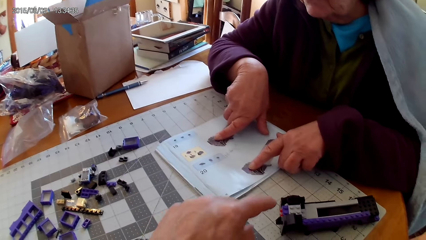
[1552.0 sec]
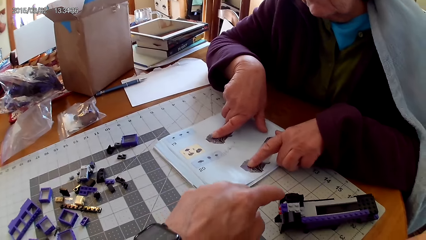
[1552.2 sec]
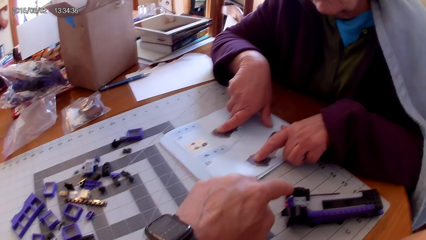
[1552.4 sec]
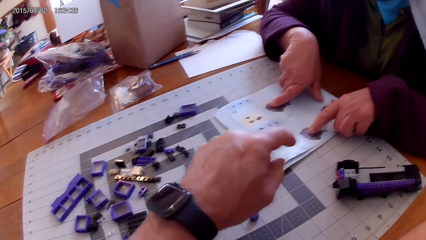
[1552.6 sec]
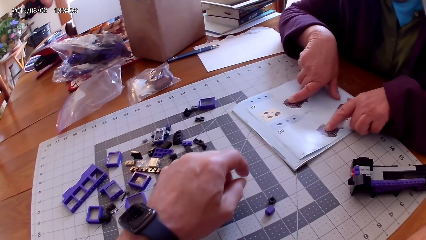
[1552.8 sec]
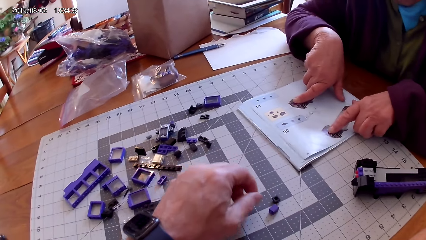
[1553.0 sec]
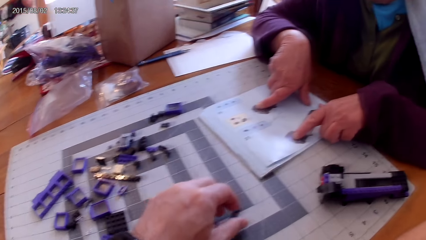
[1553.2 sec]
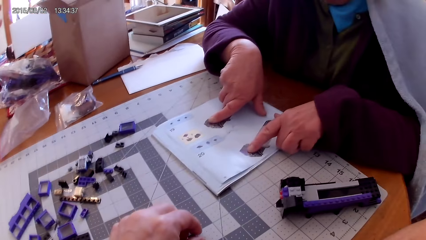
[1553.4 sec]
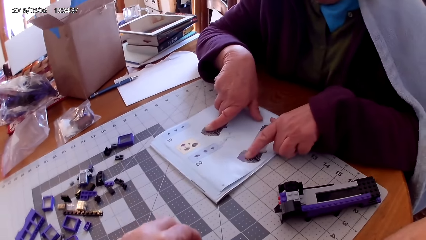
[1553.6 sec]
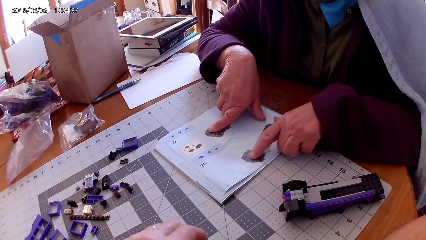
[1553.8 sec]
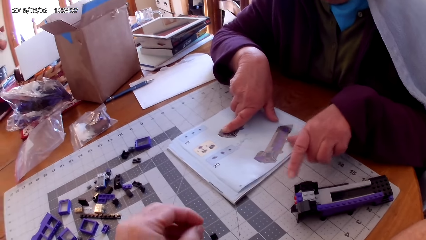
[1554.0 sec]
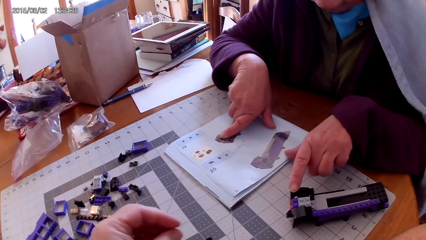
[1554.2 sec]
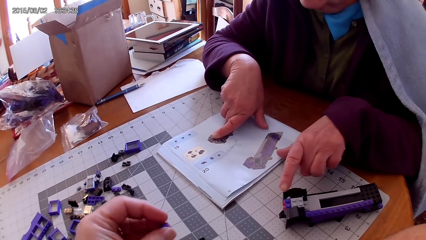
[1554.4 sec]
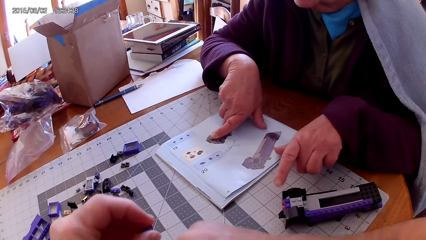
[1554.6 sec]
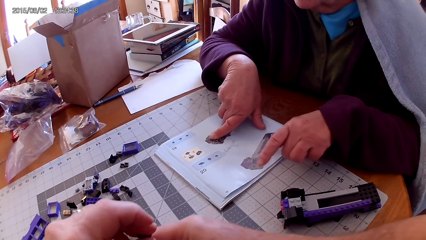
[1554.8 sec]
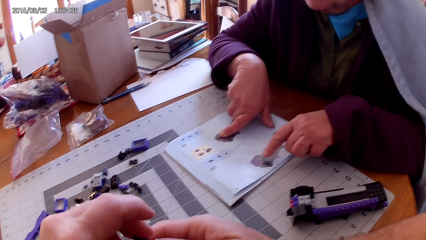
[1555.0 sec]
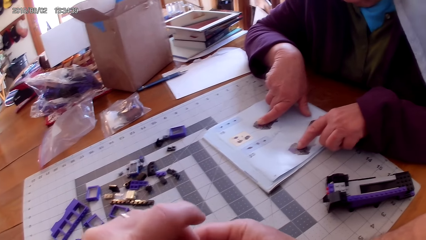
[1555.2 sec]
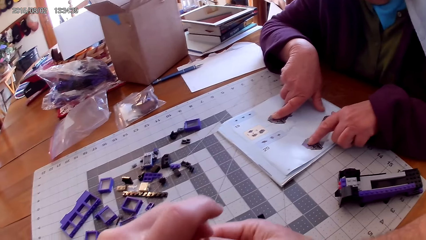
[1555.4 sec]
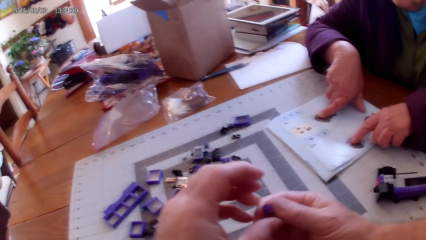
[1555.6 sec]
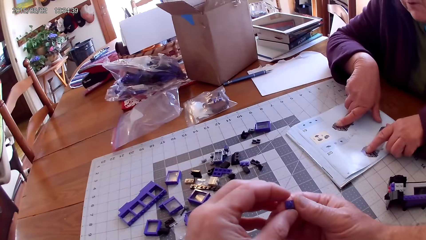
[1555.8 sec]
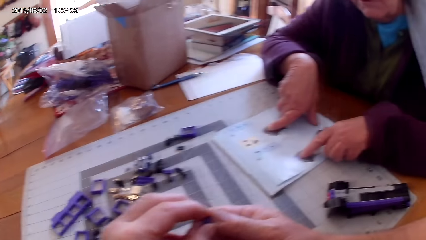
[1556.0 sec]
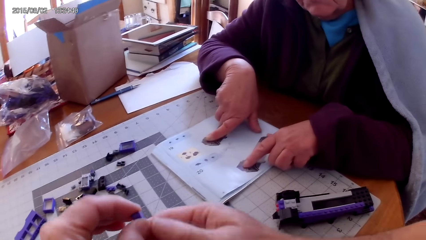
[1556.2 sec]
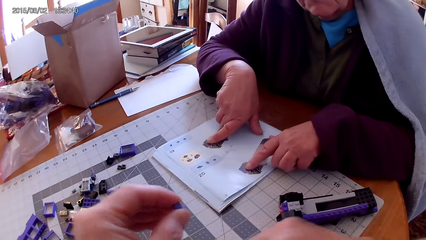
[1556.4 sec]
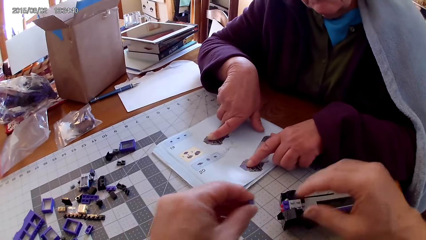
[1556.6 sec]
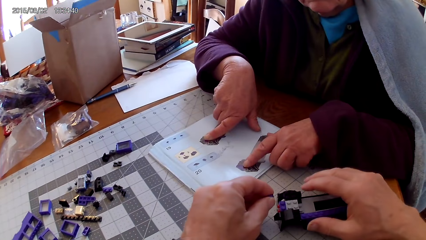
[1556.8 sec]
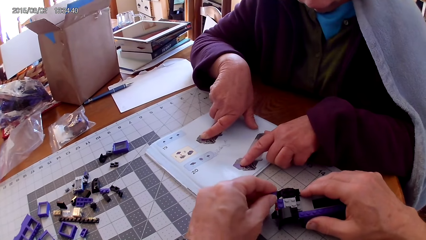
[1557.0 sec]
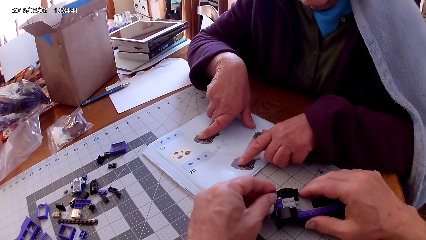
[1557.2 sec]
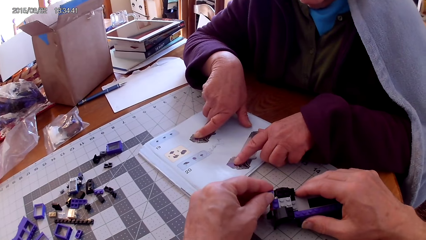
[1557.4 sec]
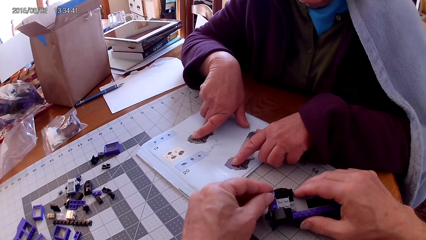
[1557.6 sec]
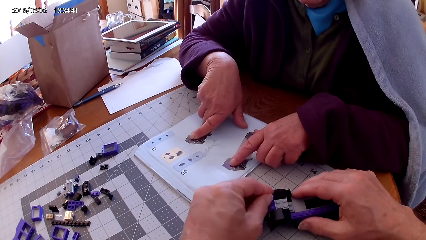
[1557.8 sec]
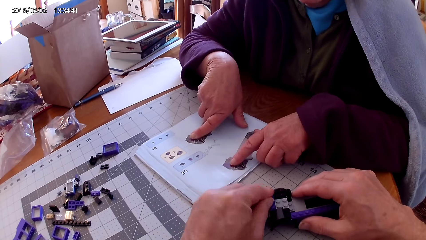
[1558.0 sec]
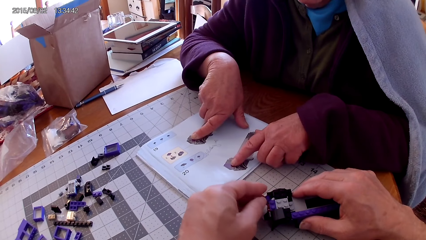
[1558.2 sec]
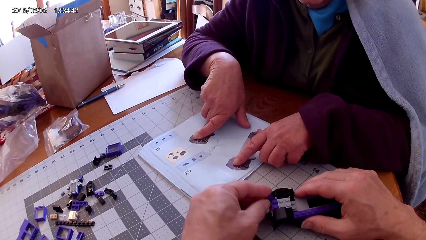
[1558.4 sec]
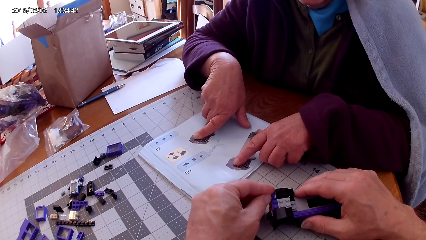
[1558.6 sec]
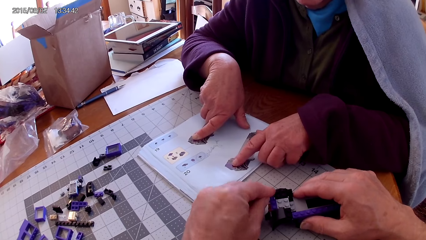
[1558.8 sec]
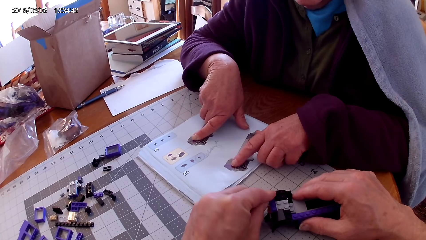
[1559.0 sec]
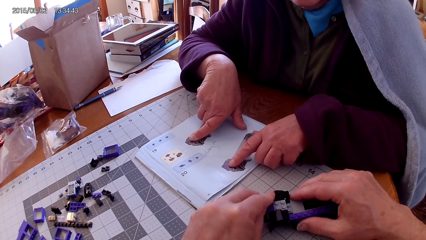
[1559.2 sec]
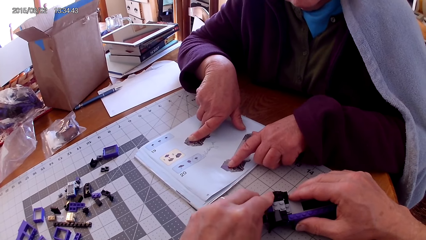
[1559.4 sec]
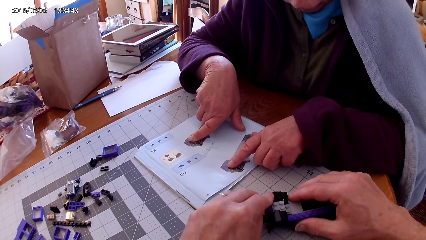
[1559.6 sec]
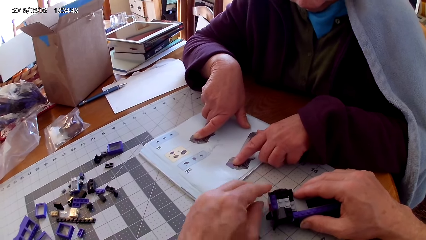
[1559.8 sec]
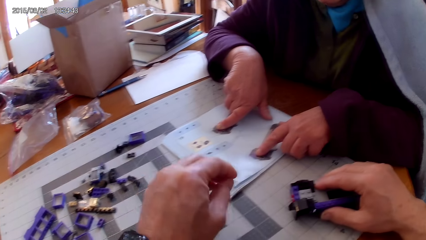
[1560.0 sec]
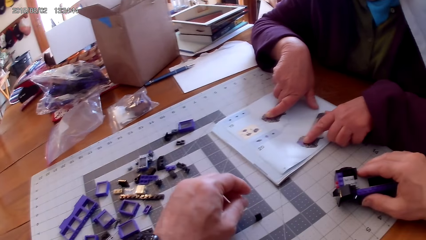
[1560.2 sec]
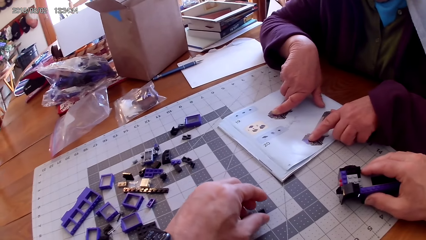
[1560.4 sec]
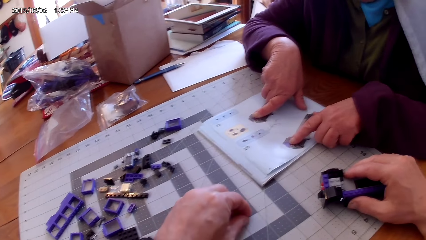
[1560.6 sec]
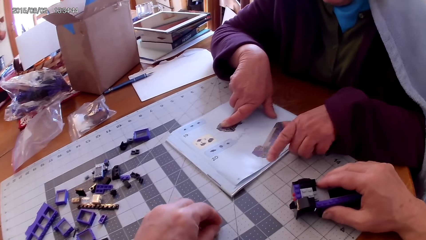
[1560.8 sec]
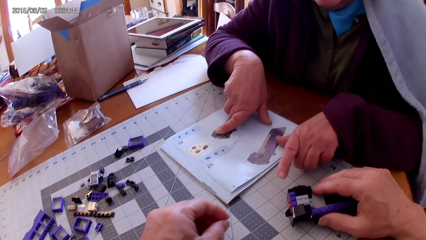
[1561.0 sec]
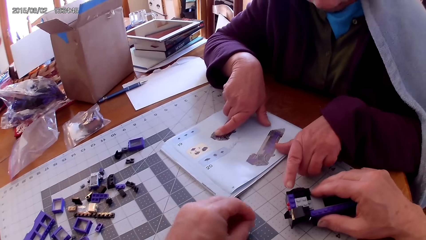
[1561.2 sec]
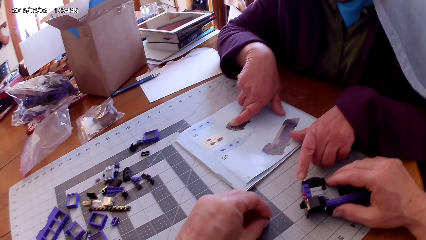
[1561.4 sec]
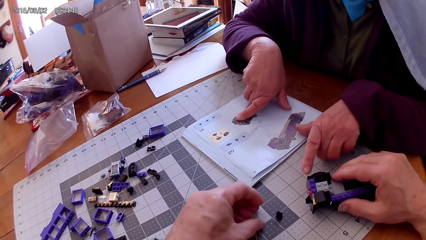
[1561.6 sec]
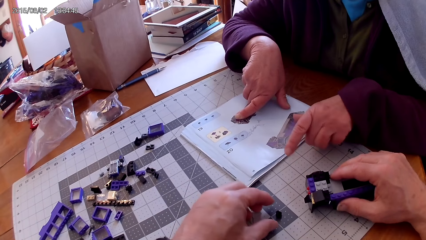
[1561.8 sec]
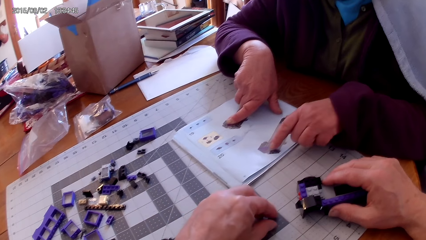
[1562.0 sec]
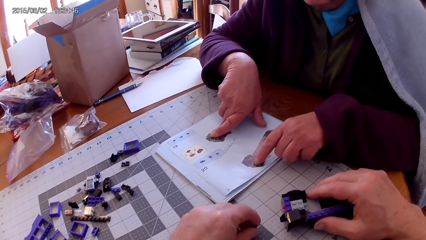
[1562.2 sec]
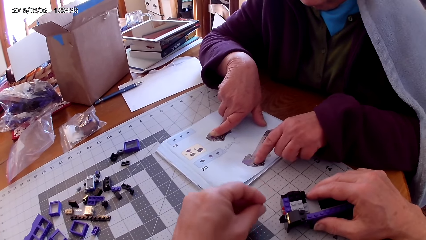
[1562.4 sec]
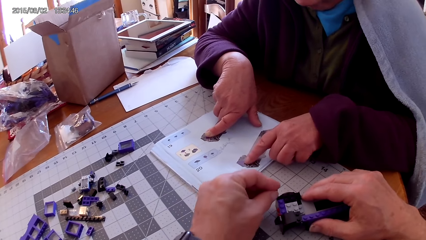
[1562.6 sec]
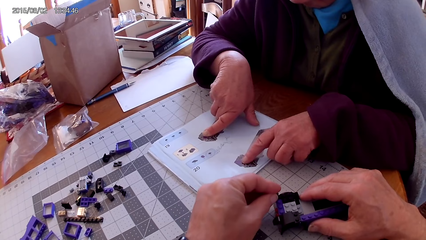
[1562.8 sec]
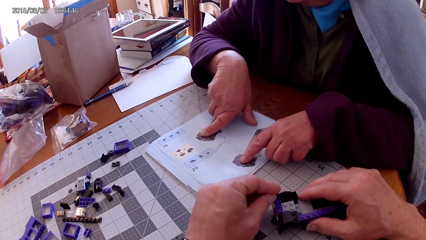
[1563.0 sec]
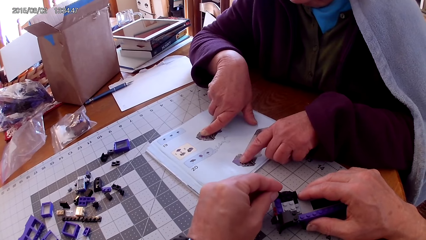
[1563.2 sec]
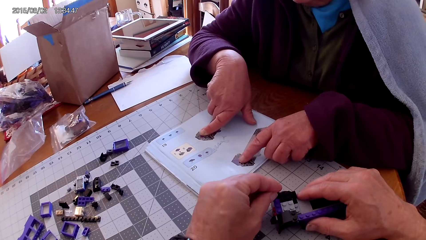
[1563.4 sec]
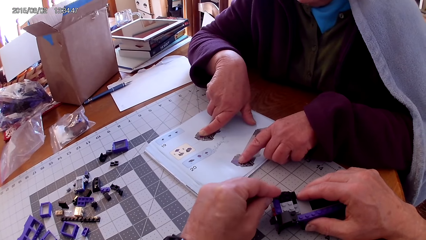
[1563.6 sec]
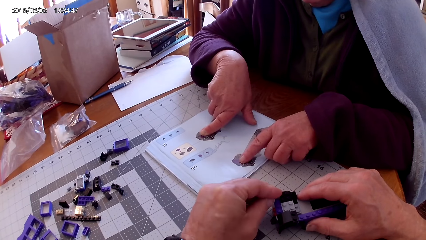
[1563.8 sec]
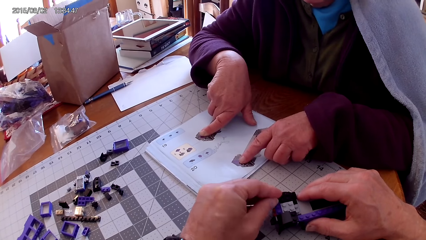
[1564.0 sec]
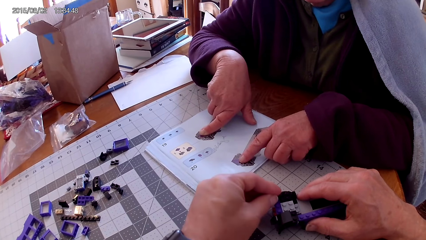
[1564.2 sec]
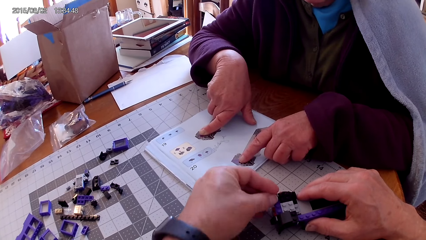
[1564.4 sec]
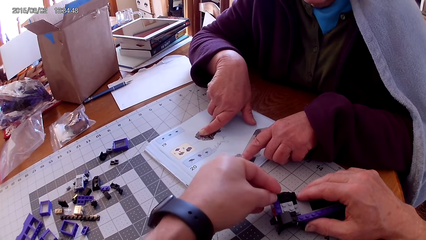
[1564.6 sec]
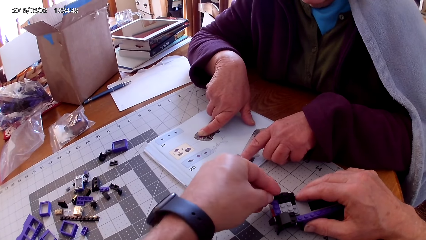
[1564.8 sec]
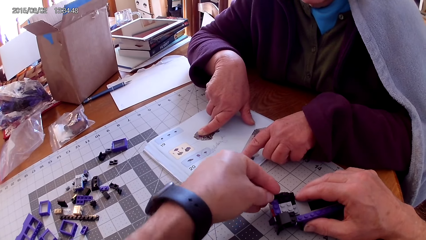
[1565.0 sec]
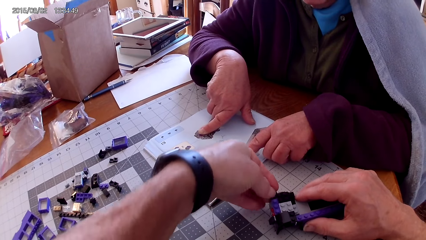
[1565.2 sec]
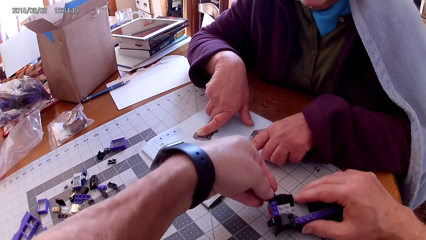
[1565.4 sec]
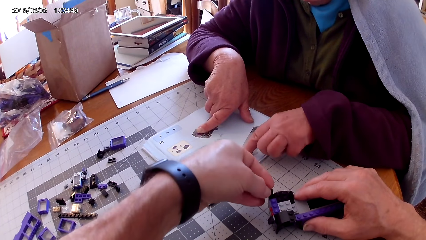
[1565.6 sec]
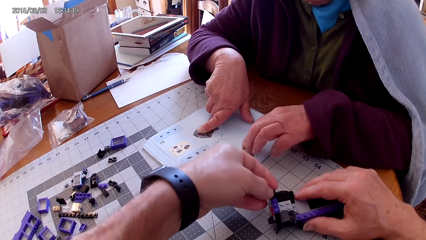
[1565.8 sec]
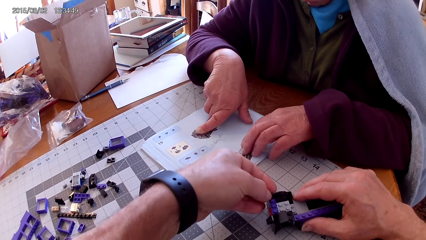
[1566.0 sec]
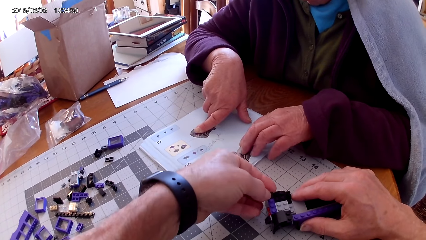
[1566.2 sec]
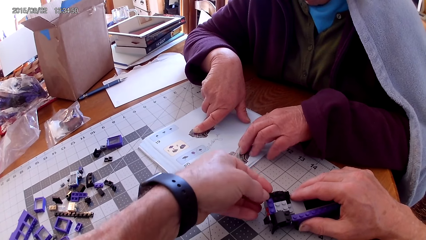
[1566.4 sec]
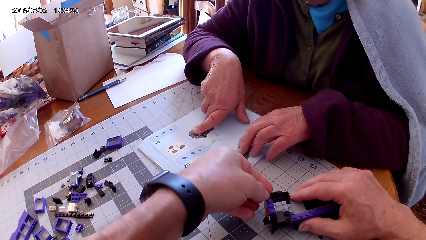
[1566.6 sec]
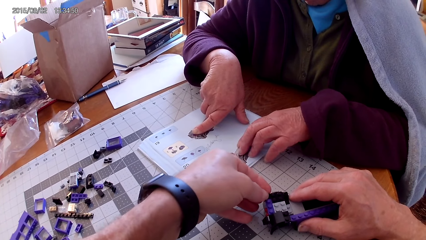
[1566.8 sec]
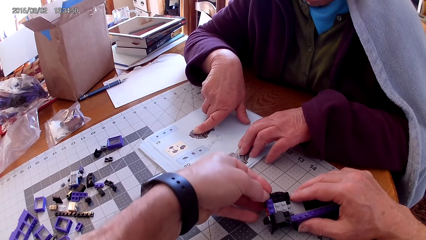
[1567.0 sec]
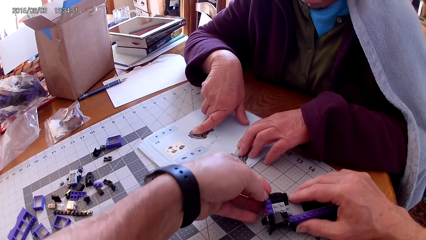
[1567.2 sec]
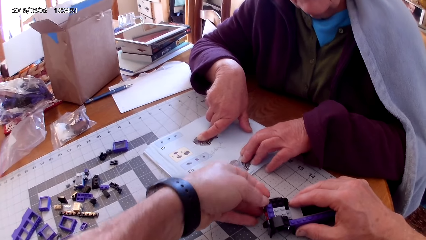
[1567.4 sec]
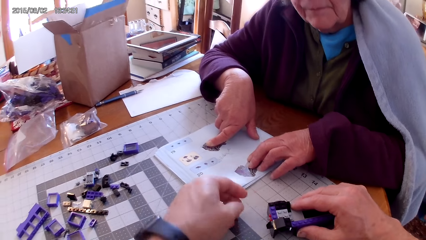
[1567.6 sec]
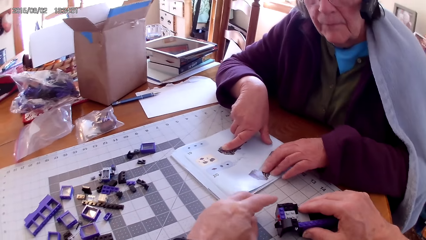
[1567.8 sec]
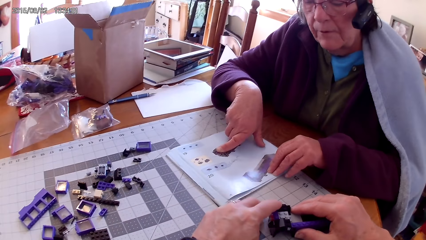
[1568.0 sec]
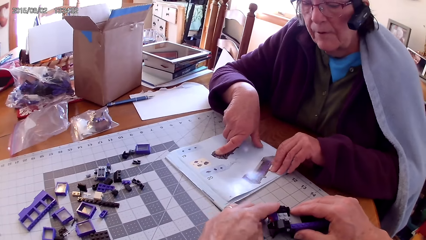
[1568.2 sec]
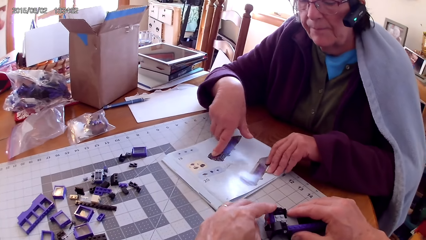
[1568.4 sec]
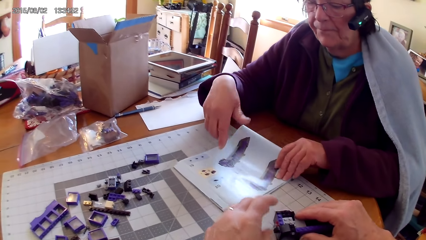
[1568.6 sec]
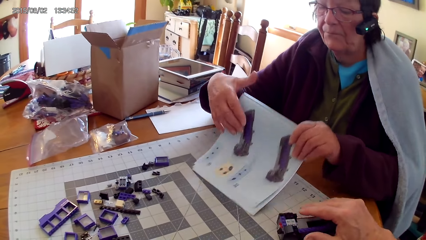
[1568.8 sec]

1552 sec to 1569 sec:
The camera wearer points at something. They take a spare part on the table. A person points at something and points at the manual book with both hands. The camera wearer fixes the spare part. They hold a plastic. They fix the plastic on the other plastic. They take another spare part. The person points at something. The spare part falls down. The camera wearer takes the spare part. The person points in the manual book with both hands. The camera wearer fixes the plastic on the other plastic.
